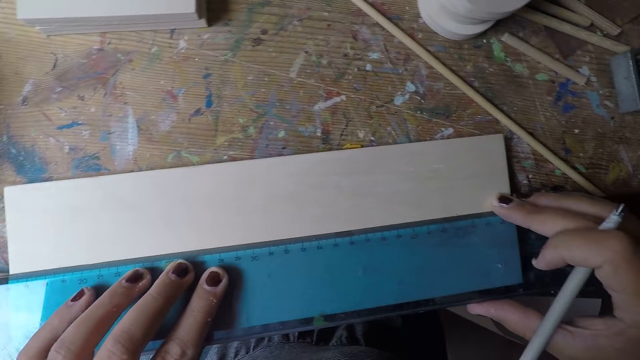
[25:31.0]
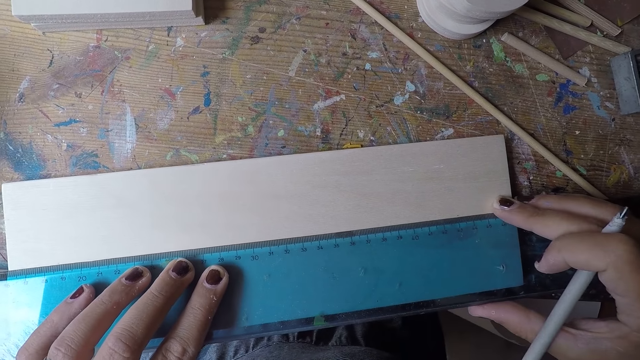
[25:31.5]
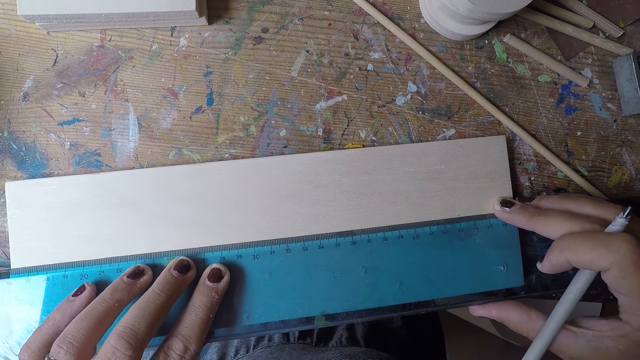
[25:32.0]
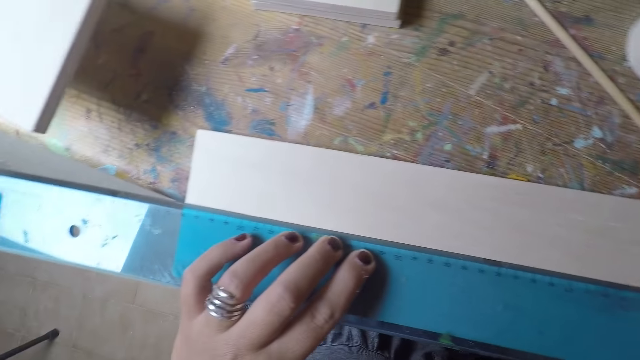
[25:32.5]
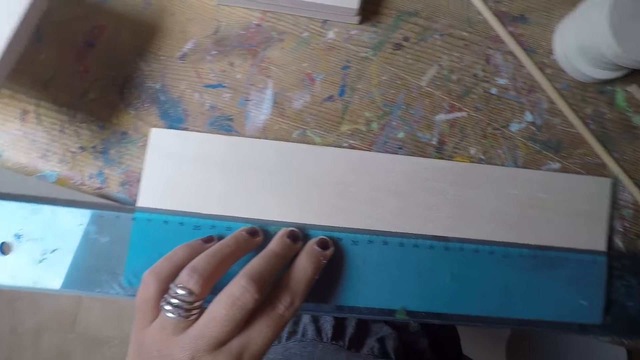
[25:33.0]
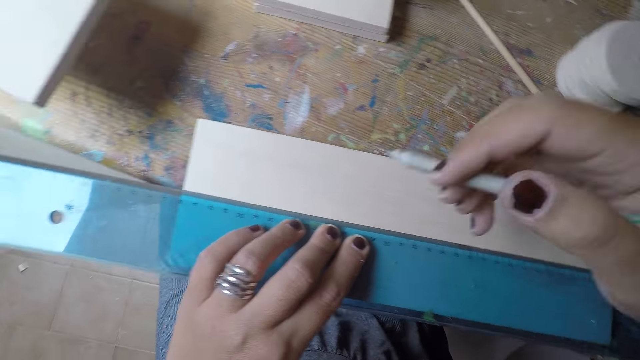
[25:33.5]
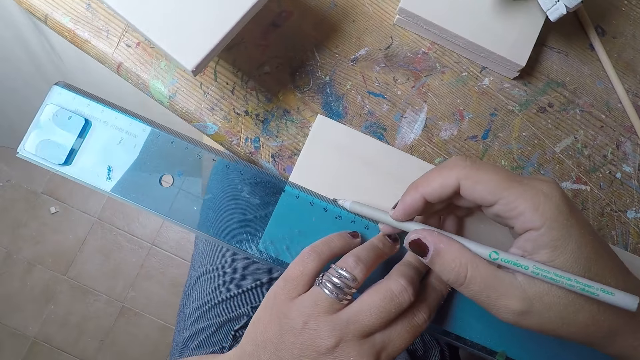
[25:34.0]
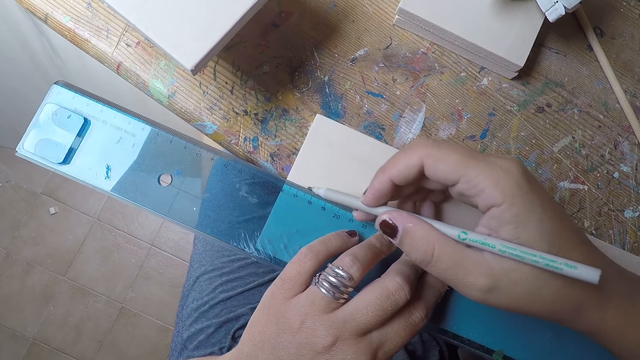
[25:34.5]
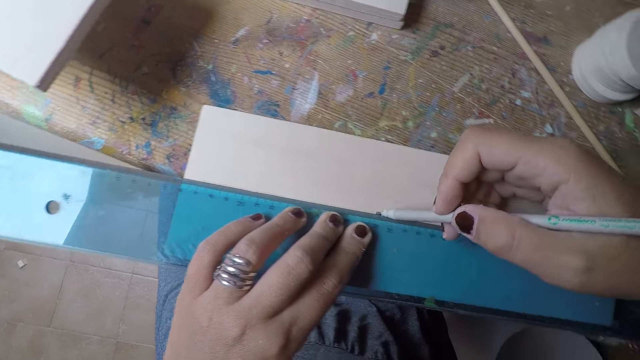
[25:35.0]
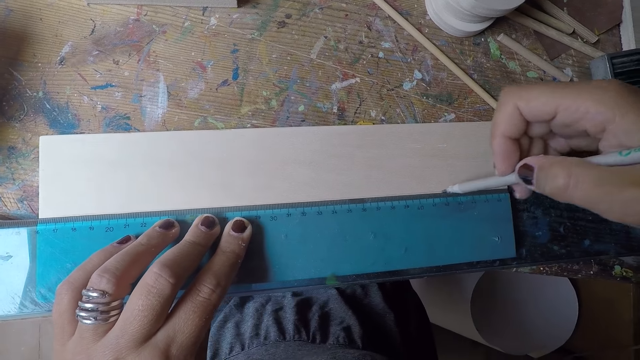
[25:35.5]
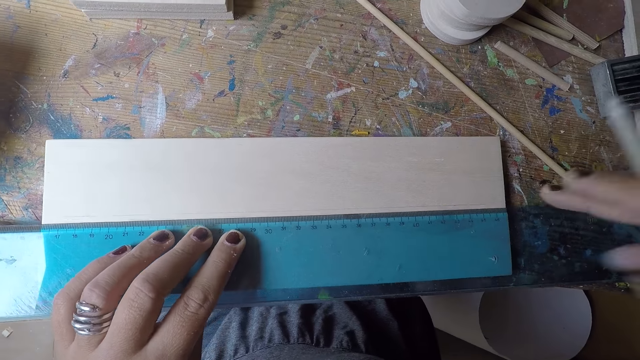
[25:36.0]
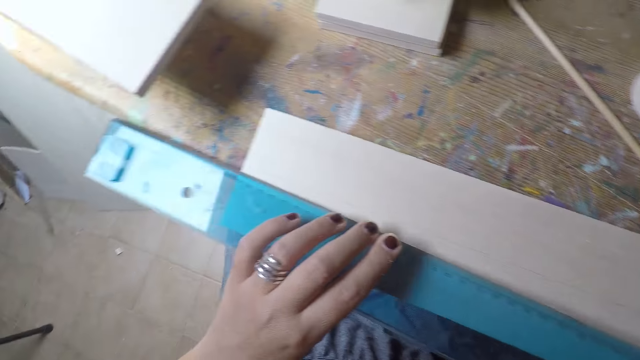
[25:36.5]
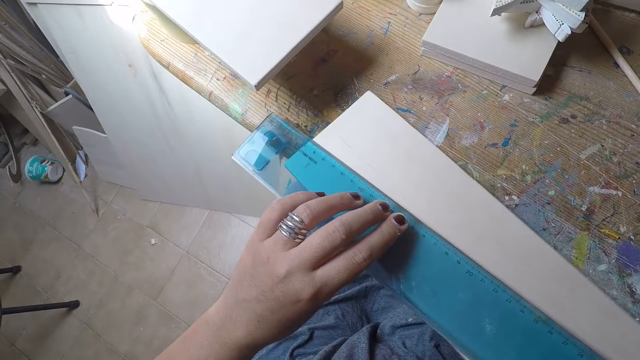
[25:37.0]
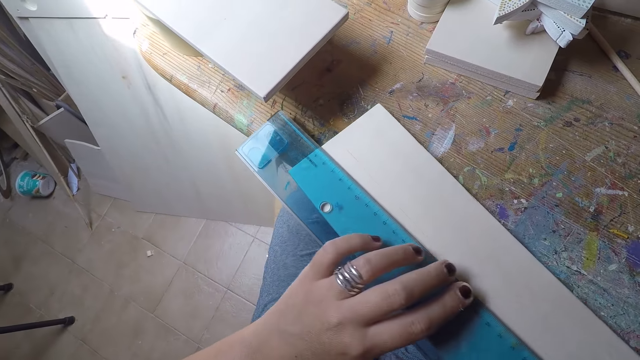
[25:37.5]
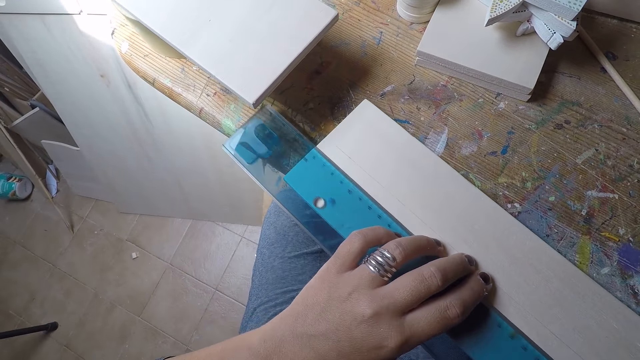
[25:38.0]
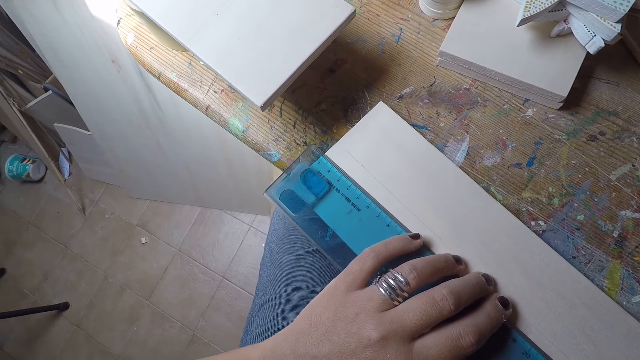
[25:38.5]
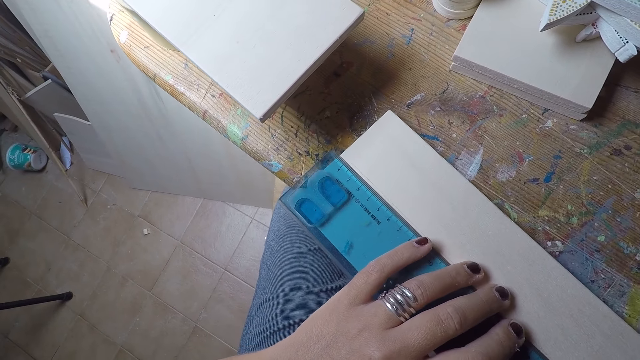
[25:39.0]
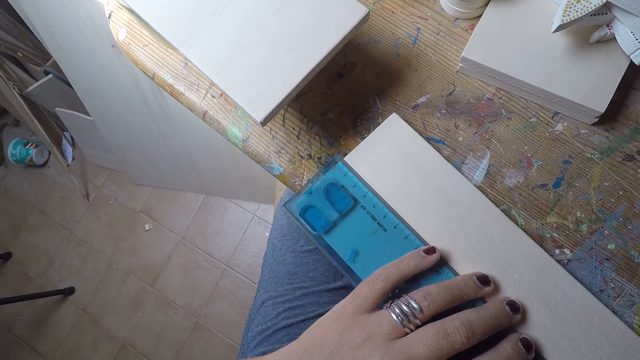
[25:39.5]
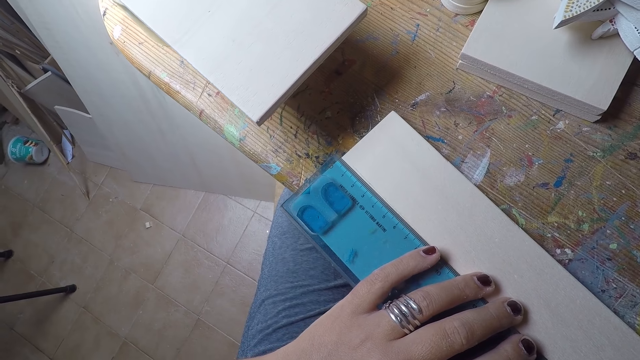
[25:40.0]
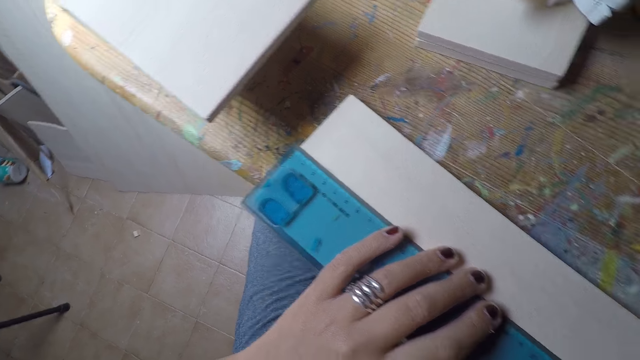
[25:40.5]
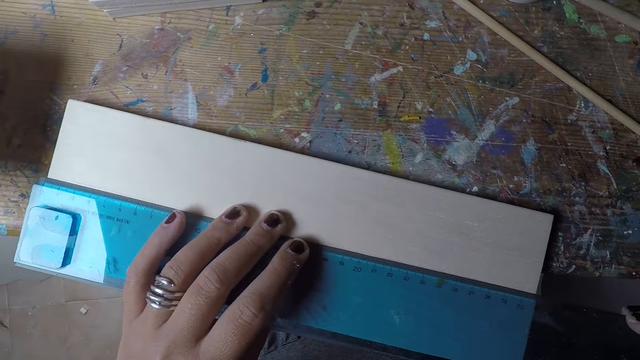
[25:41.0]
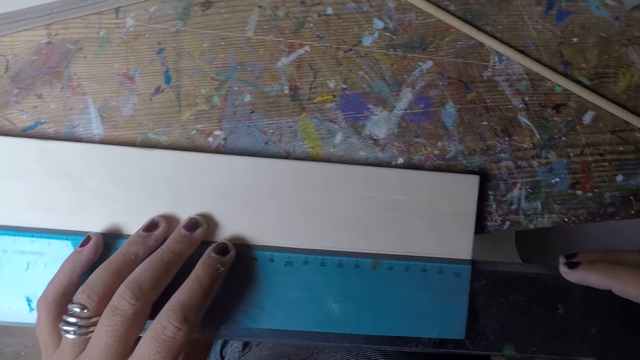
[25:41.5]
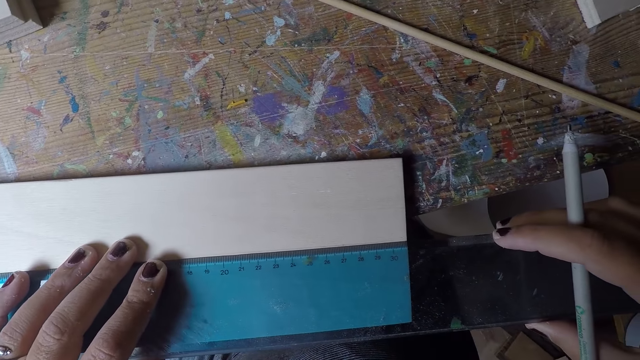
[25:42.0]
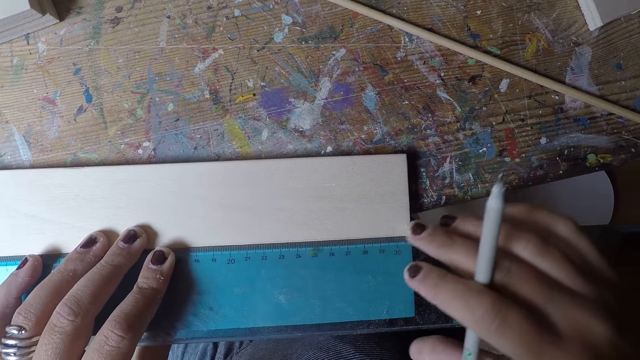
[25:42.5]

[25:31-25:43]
The camera wearer marks the piece of wood with the pen in his right hand. He adjusts the transparent ruler on the piece of wood with both hands. He measures a length on the wood.

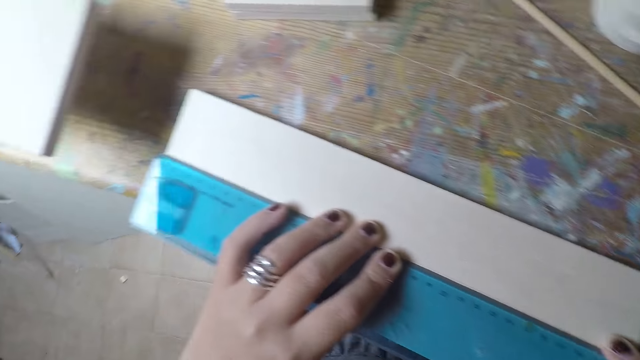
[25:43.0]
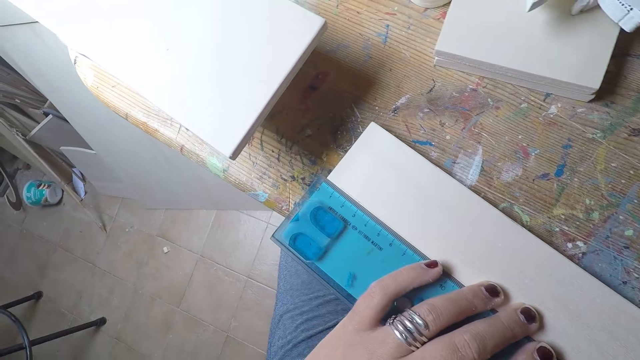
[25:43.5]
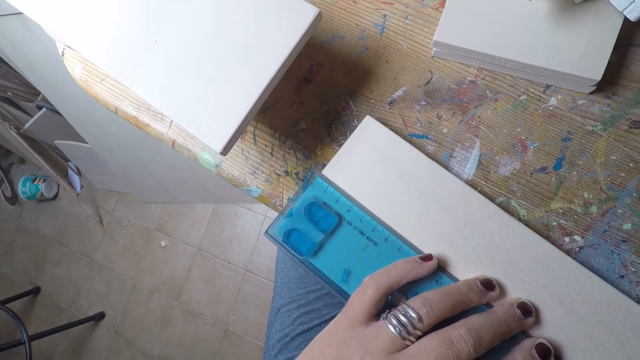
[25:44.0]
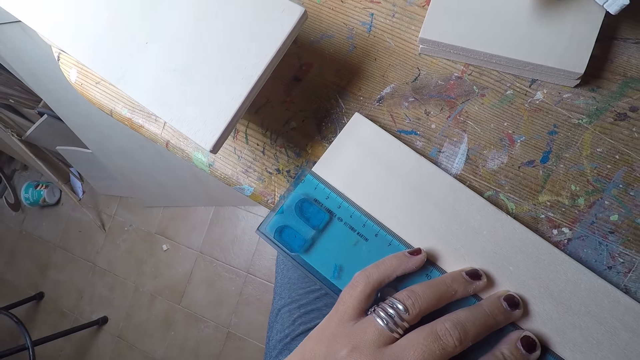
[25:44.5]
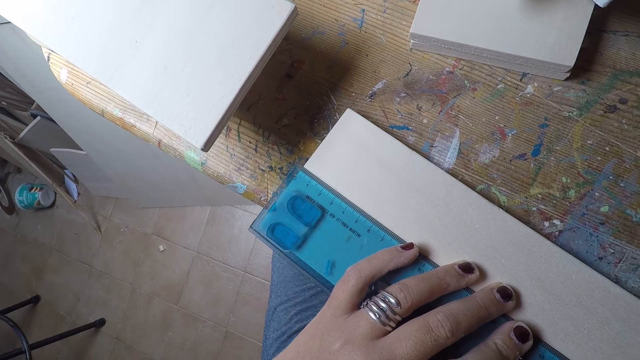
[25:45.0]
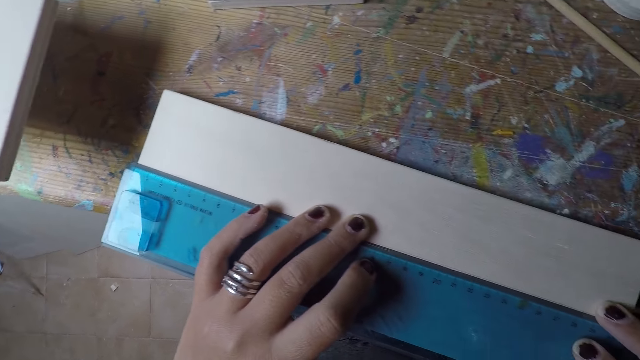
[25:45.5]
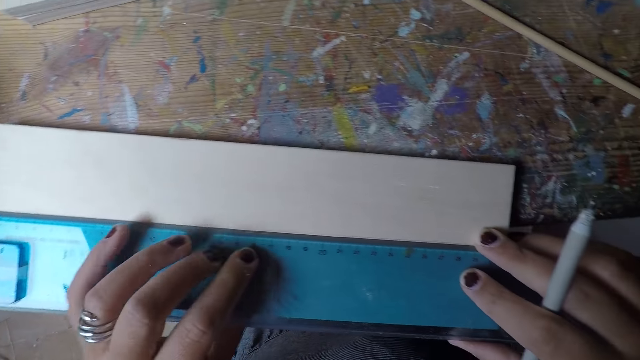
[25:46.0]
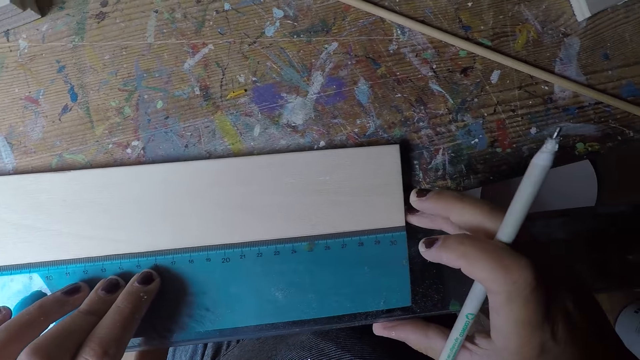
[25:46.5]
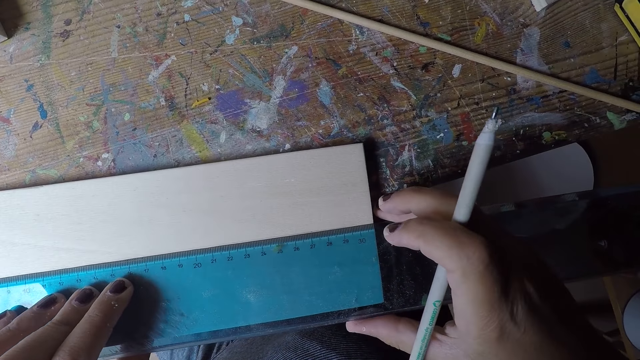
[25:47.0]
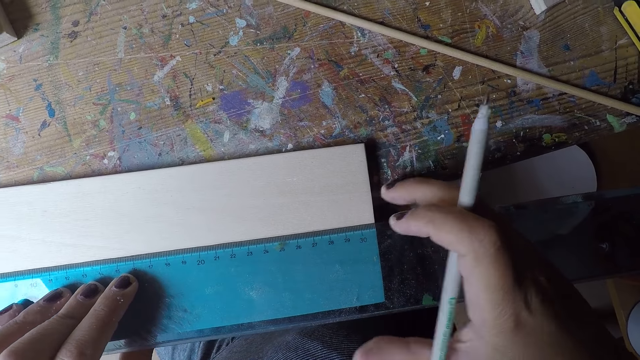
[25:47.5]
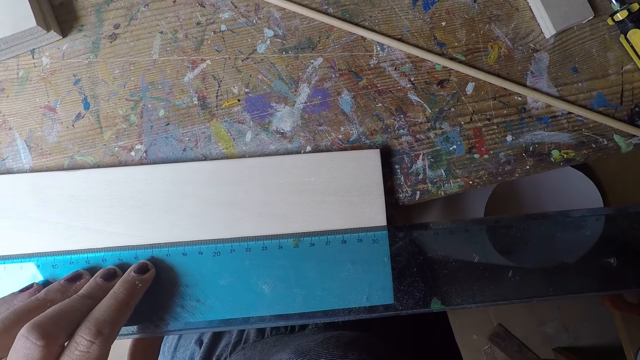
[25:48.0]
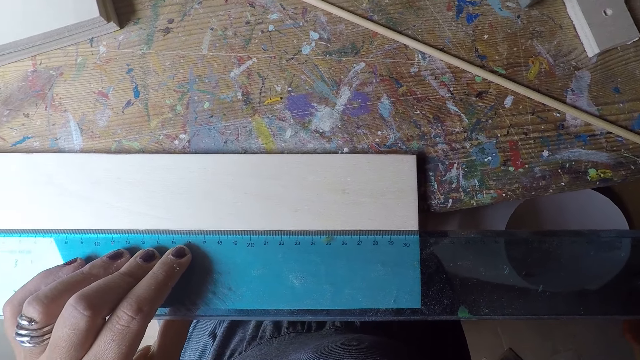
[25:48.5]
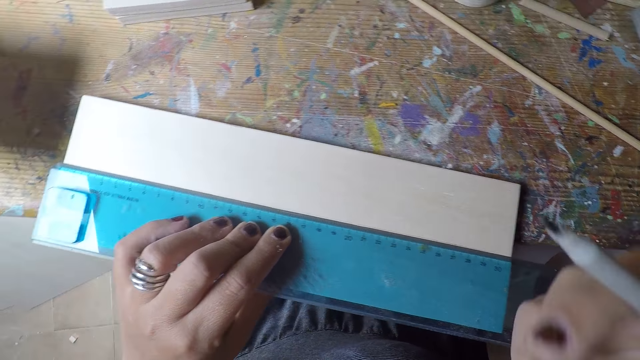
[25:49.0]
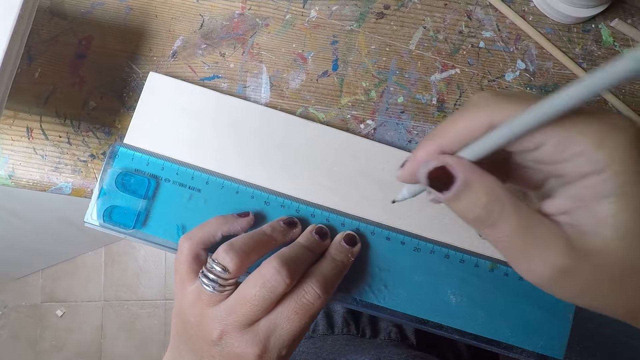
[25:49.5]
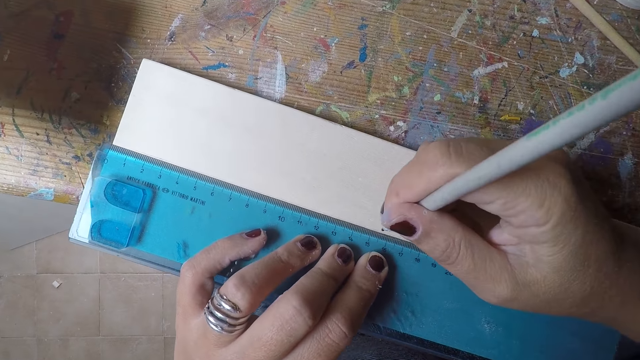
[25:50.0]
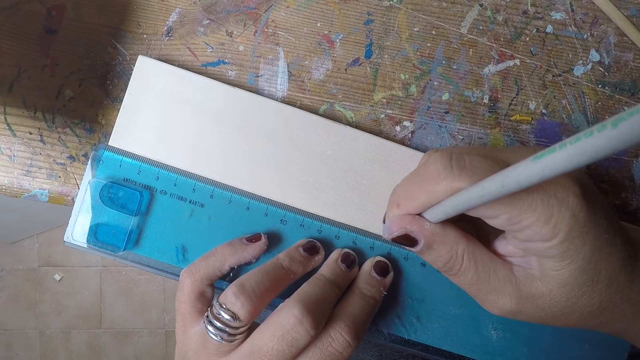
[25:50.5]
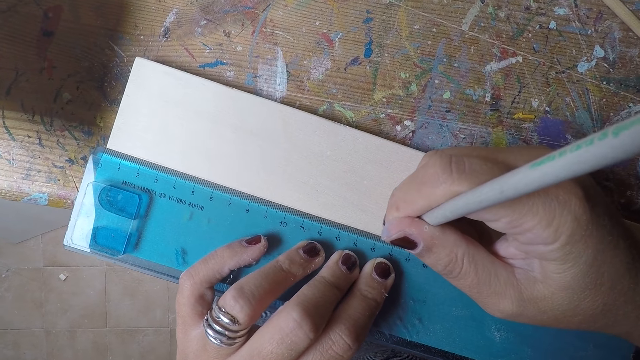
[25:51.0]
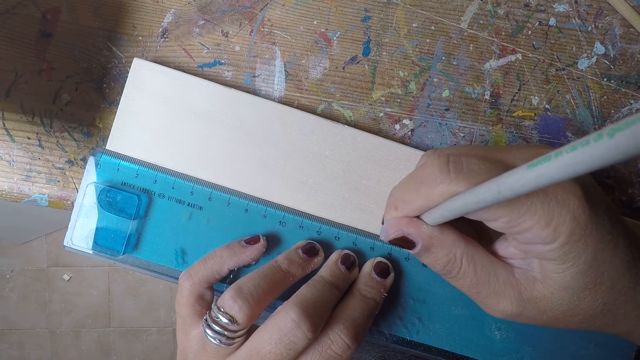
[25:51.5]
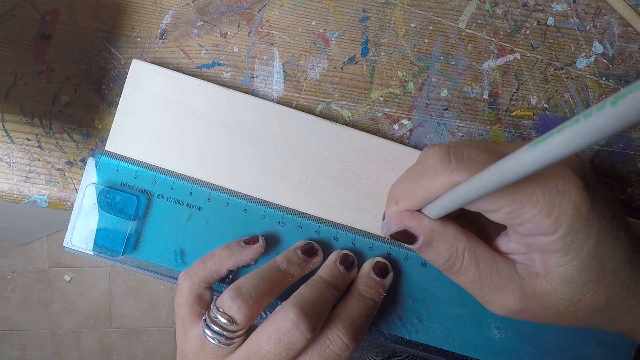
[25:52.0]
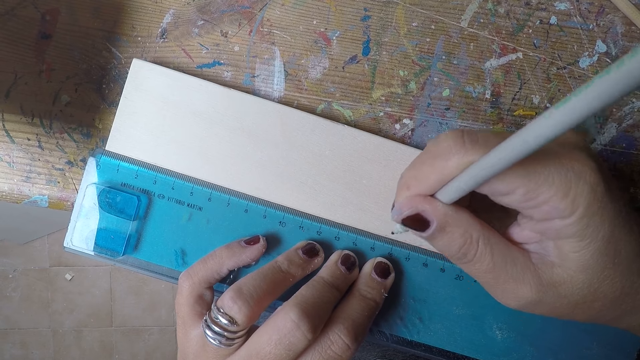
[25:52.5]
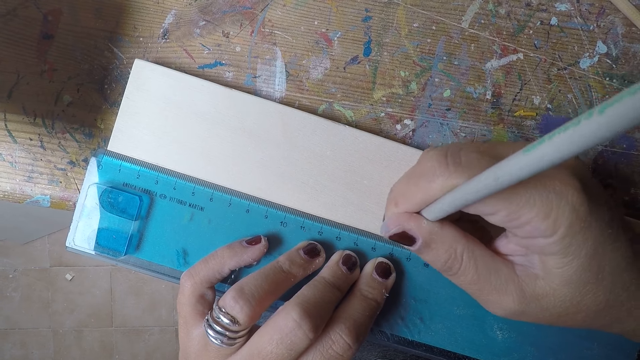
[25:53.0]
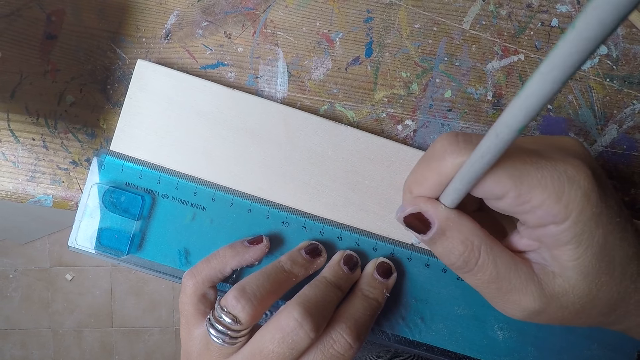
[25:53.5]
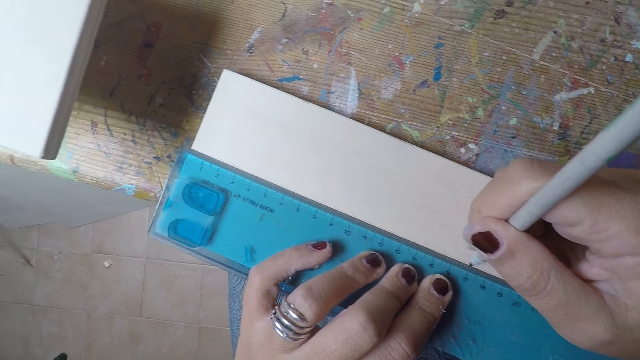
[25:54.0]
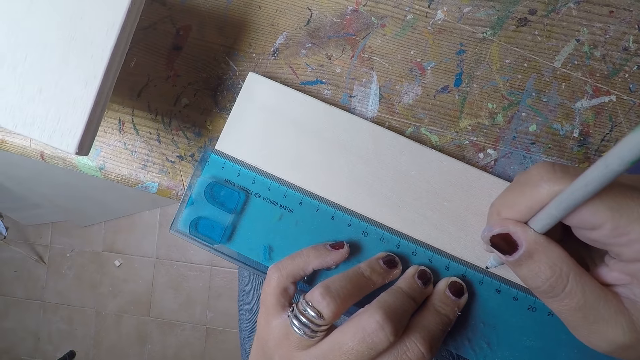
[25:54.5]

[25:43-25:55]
The camera wearer touches his face with his right hand. He marks the piece of wood with the pen in his right hand.
